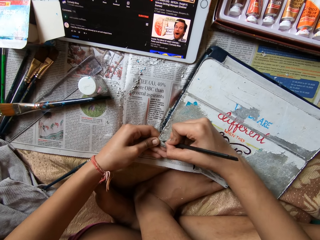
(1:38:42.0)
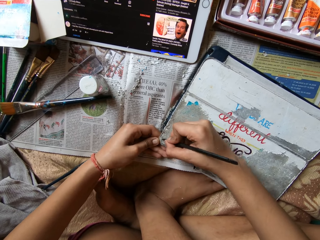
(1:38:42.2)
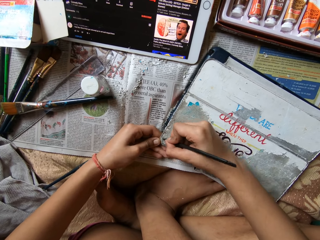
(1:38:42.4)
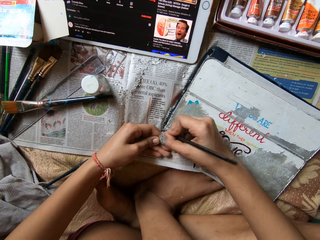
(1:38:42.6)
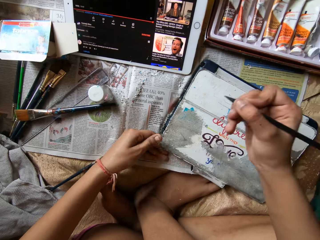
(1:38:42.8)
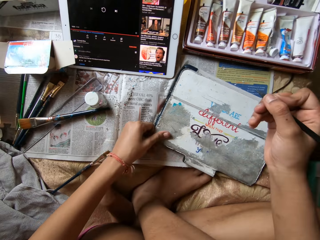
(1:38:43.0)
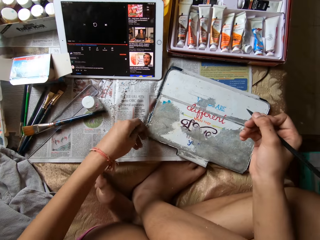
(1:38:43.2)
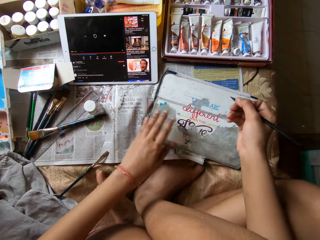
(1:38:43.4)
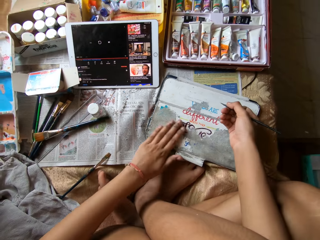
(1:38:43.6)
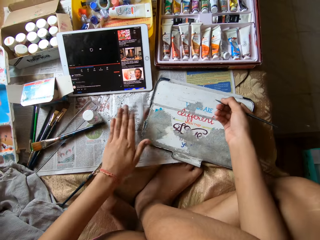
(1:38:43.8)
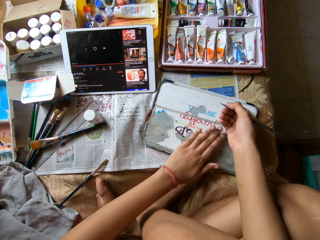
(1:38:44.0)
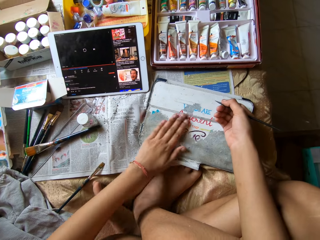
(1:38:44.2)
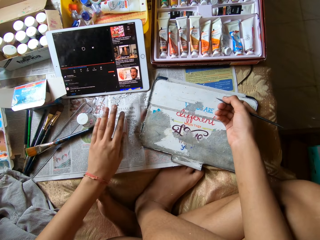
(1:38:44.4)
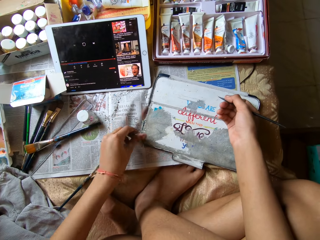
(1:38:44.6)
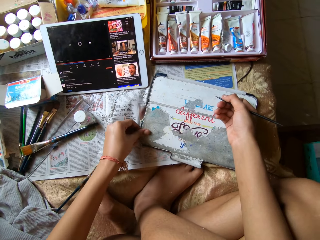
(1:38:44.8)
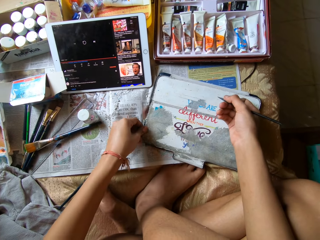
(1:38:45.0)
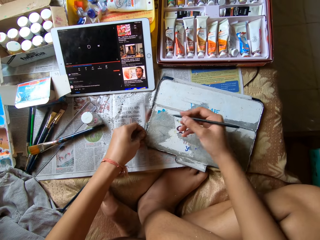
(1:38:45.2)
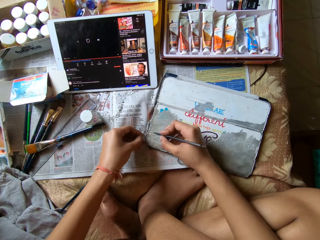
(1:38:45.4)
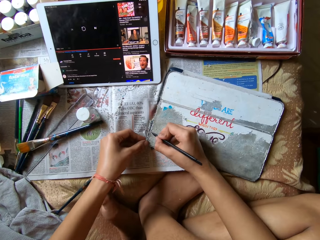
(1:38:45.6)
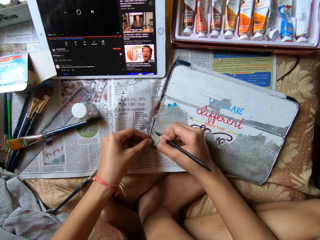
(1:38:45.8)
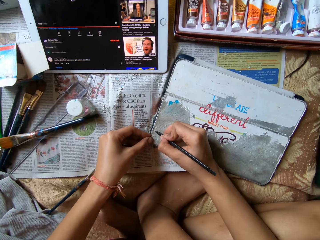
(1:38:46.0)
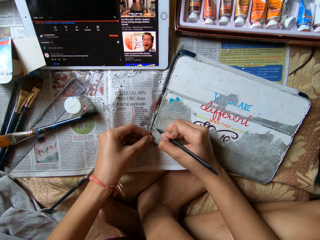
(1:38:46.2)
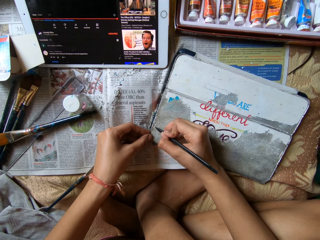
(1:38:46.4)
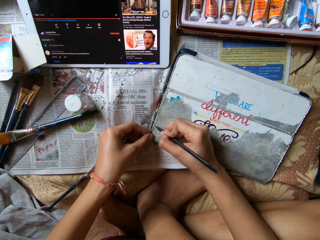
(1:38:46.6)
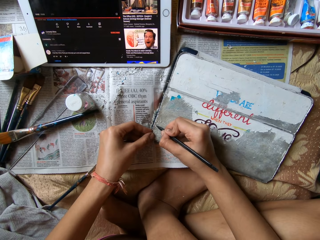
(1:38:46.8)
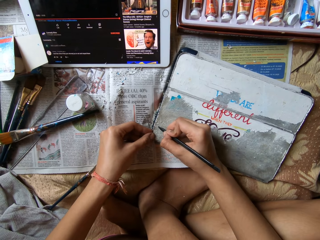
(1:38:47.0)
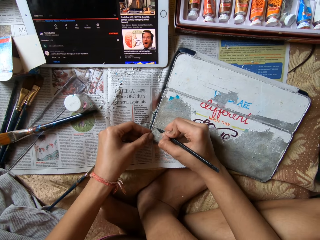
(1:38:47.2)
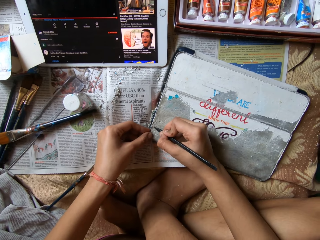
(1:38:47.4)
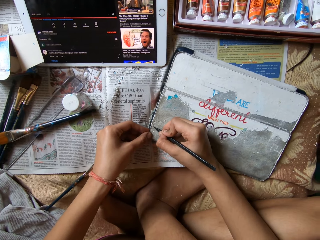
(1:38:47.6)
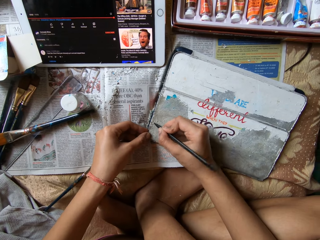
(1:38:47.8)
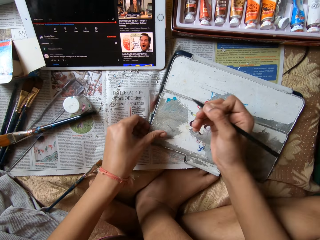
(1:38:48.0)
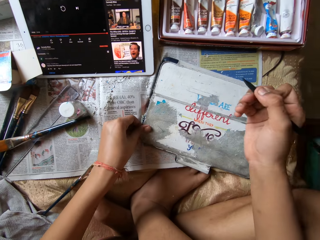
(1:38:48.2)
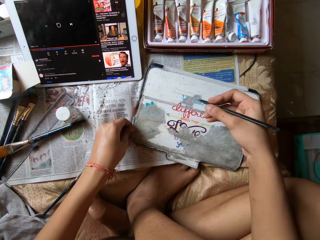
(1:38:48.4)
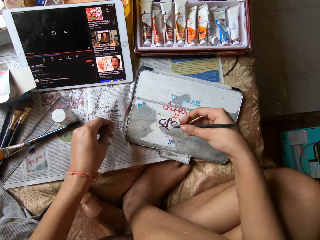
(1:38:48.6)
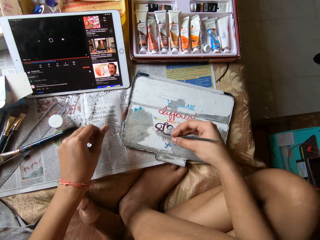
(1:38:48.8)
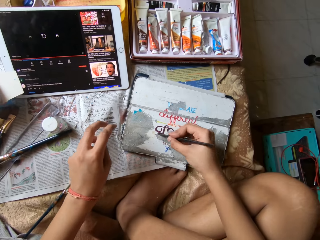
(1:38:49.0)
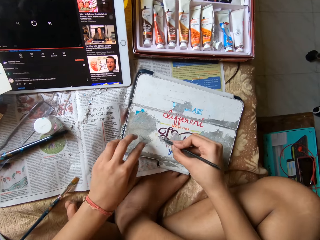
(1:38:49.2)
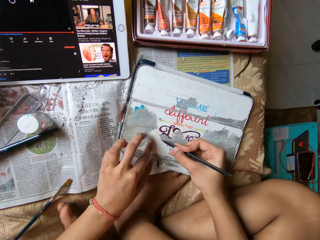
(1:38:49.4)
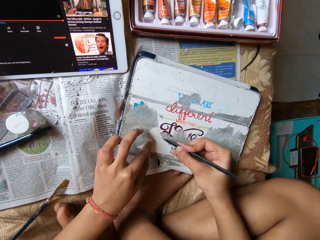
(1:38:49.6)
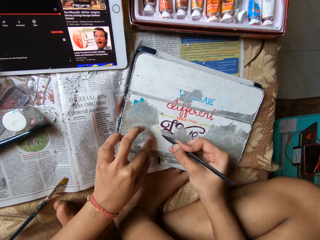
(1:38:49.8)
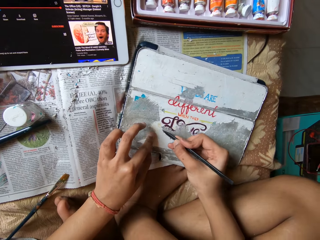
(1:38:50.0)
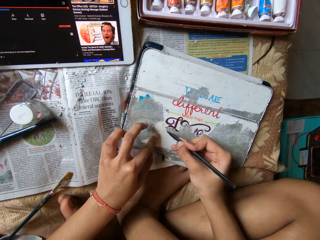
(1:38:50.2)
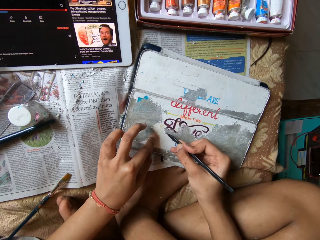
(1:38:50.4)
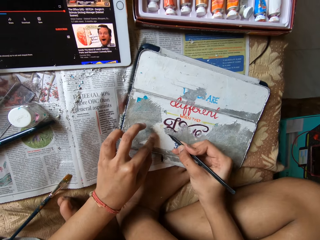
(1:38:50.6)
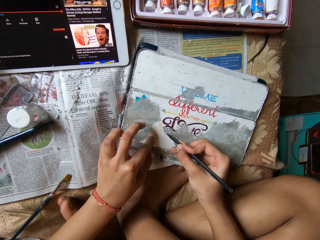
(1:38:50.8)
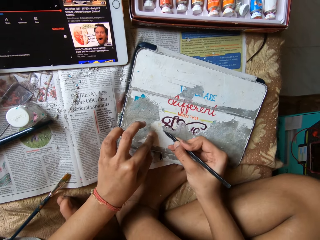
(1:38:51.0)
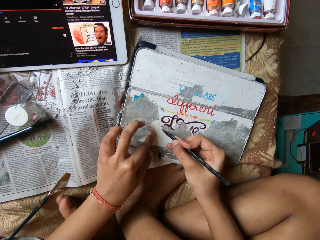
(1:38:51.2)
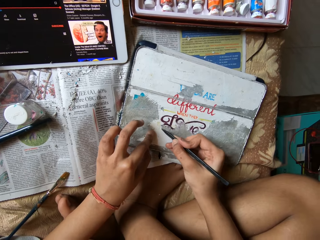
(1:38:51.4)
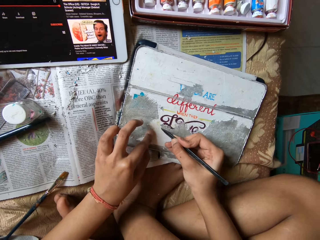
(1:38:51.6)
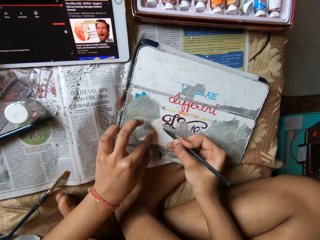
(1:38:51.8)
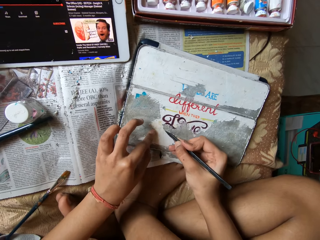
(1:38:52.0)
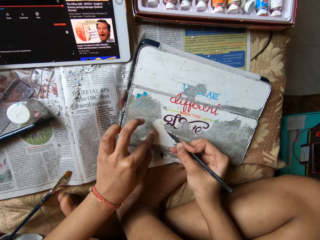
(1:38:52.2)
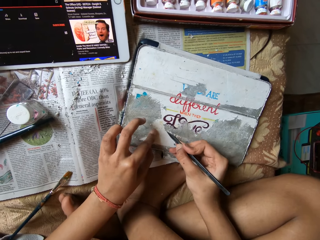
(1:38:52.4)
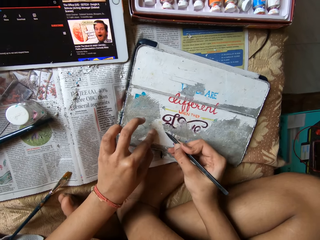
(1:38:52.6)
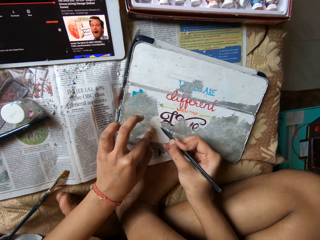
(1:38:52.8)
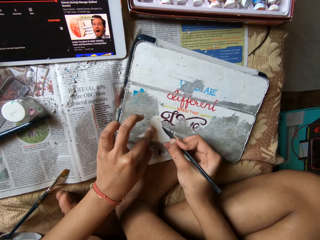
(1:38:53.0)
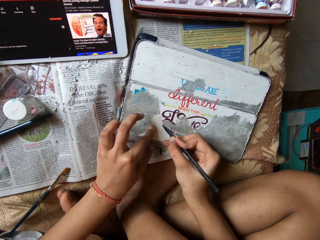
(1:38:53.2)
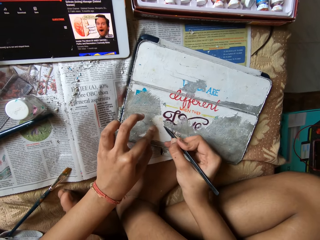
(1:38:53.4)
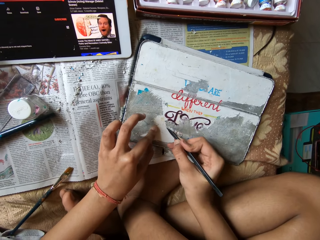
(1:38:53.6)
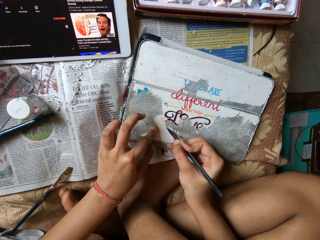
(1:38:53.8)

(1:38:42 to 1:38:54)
The camera wearer scrapes paper from the tablet case cover with the modelling tool in her right hand. She wipes off paper debris from the tablet case cover with her left hand. She scrapes paper from the tablet case cover with the modelling tool in her right hand. She wipes off paper debris from the tablet case cover with her left hand. She places her left hand on the tablet case cover. She scrapes paper from the tablet case cover with the modelling tool in her right hand.

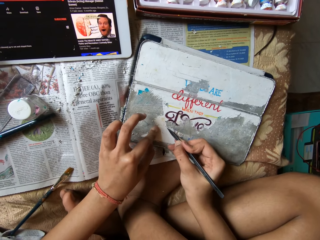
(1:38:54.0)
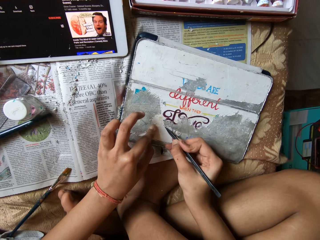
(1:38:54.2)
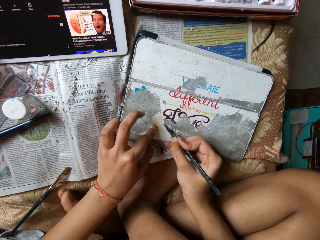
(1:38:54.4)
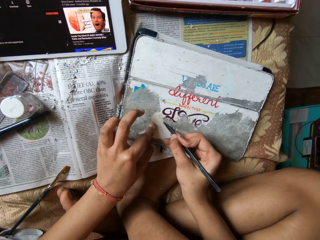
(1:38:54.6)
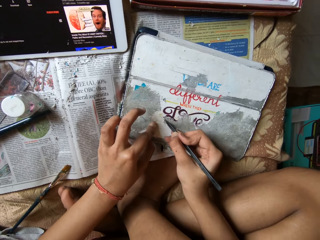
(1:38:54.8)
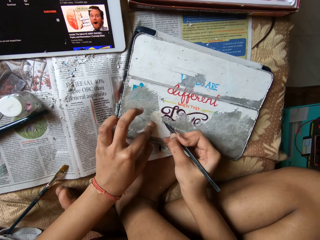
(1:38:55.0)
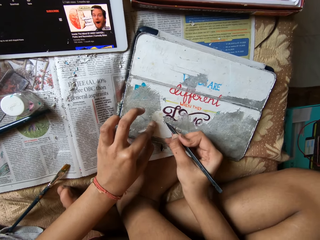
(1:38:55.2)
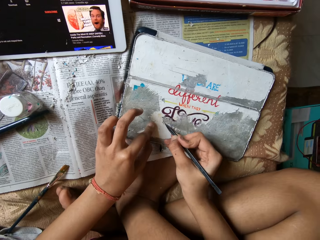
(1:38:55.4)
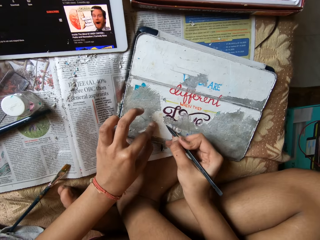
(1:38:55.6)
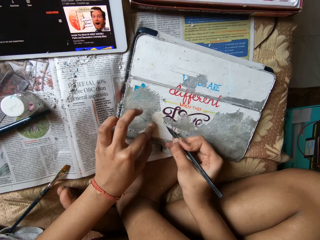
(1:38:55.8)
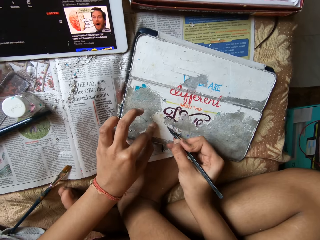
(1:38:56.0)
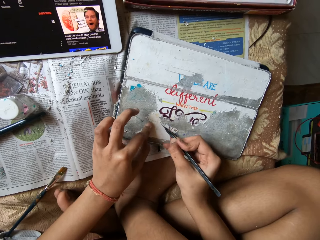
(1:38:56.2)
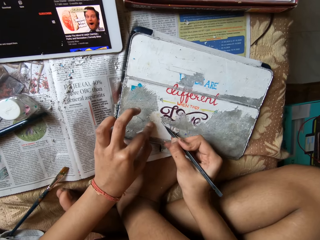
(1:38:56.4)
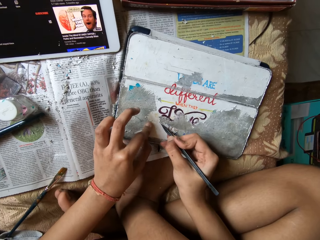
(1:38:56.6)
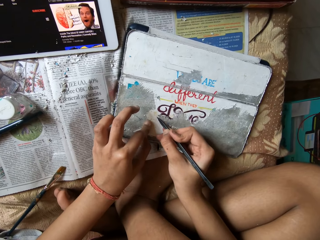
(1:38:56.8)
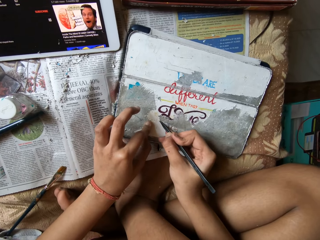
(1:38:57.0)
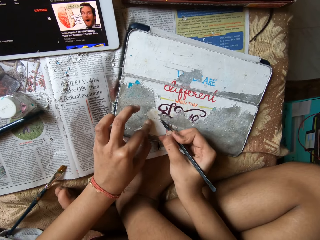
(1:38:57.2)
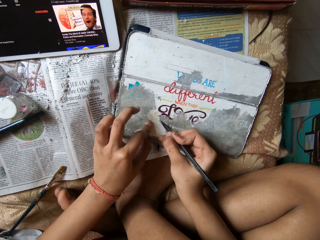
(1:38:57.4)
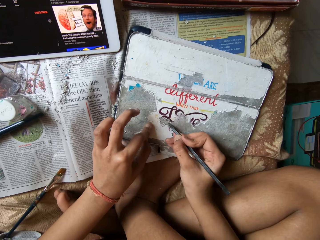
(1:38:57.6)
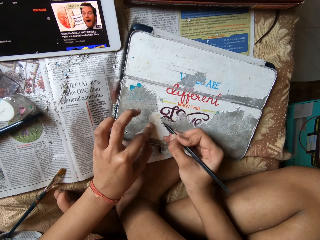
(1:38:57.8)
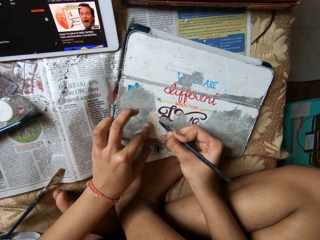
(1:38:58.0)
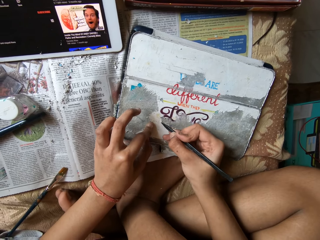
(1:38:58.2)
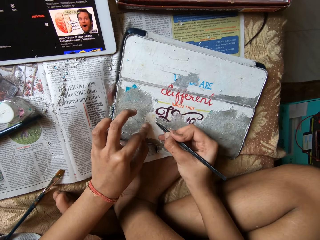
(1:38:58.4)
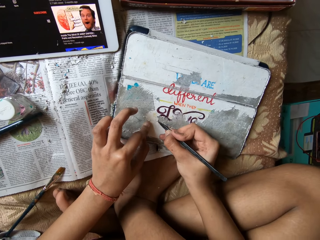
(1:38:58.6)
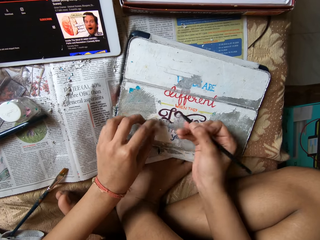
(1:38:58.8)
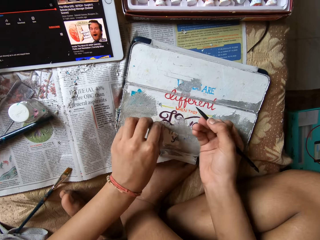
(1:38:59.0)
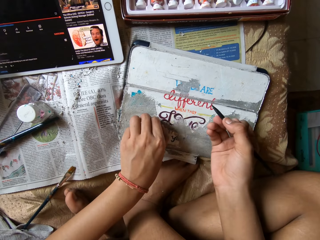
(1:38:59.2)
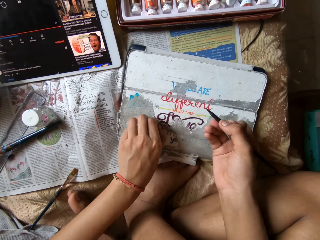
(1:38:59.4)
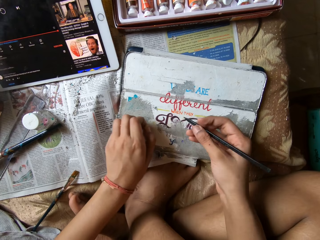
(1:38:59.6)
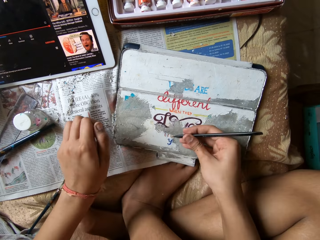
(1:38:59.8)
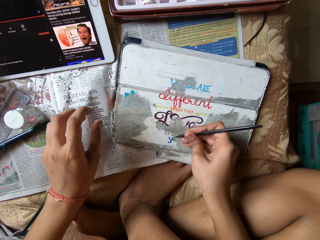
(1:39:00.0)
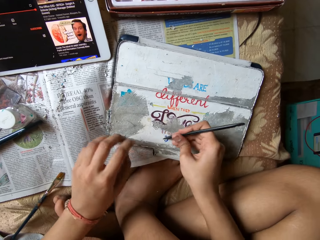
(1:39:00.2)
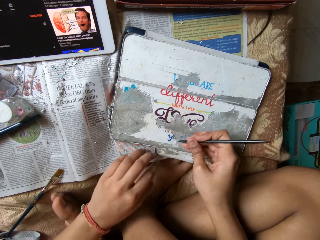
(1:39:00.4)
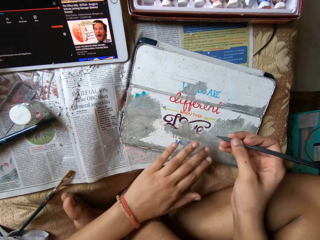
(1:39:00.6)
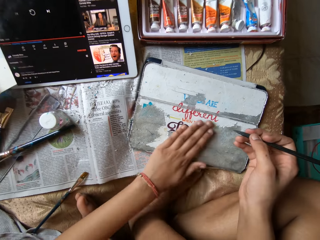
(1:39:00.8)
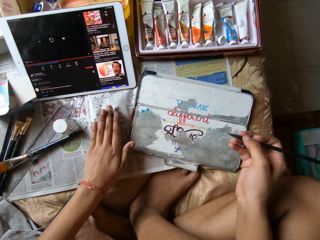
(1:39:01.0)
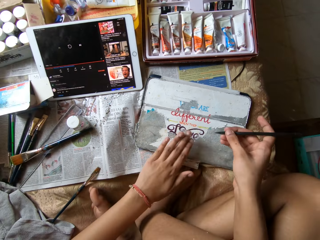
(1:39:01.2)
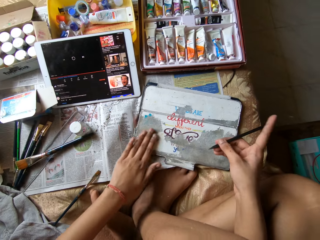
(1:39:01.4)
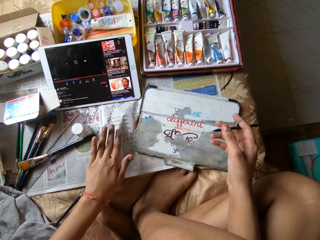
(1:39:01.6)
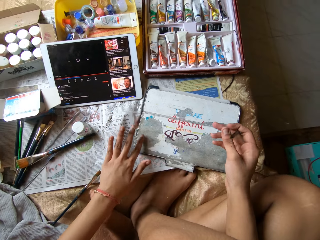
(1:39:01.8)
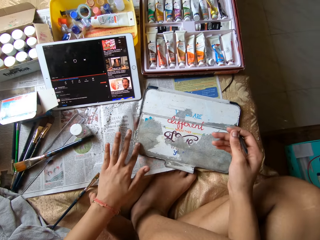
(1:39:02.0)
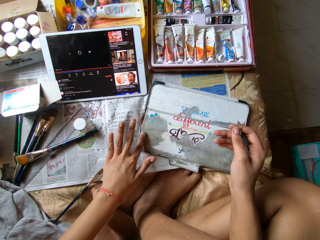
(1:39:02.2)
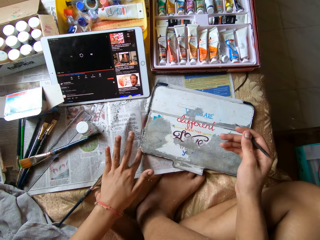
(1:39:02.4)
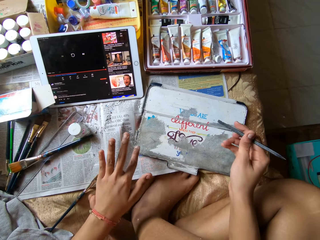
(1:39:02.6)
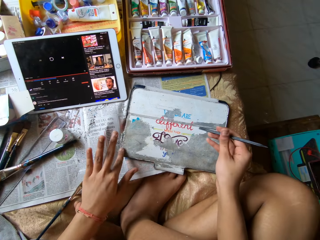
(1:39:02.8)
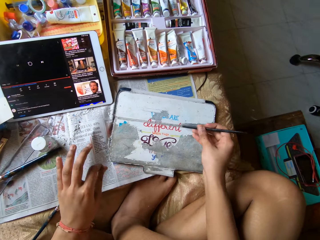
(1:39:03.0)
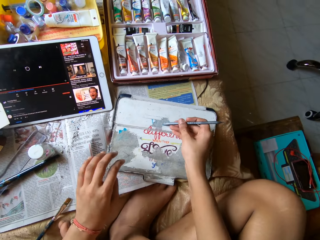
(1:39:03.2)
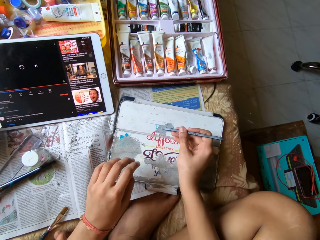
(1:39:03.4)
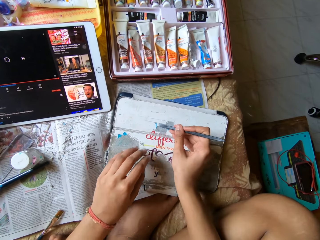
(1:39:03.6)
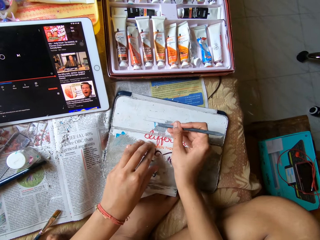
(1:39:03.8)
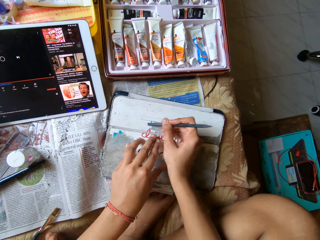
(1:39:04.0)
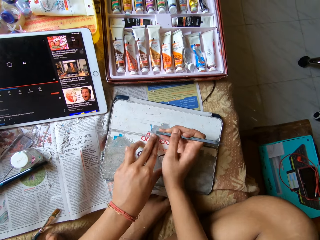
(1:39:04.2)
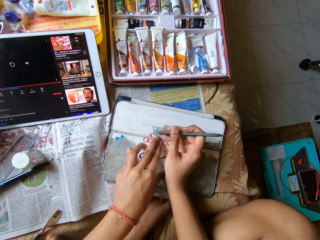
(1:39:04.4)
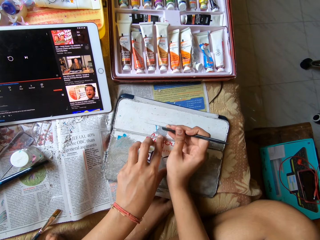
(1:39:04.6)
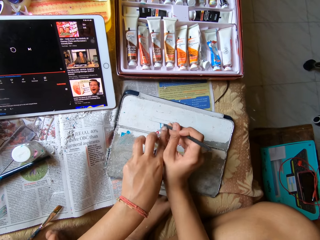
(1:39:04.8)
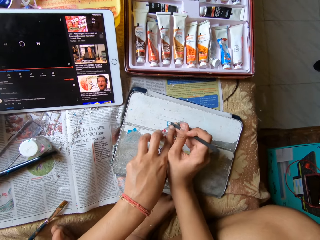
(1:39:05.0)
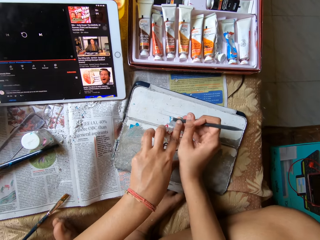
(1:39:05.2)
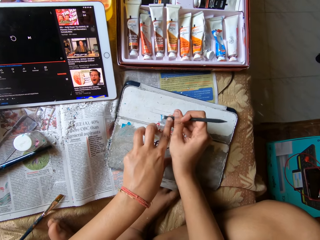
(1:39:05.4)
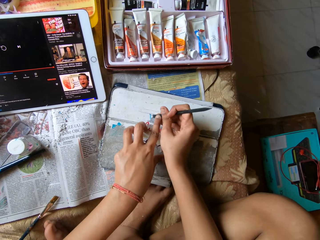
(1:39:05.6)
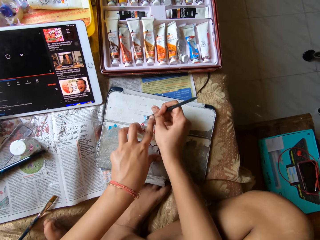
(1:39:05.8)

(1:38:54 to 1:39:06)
The camera wearer removes paper debris from the tablet case cover with her left hand. She scrapes the white particles. She wipes off paper debris from the tablet case cover with her left hand. She places her left hand on the tablet case cover. She scrapes paper from the tablet case cover with the modelling tool in her right hand. She presses the modelling tool with her left hand.
